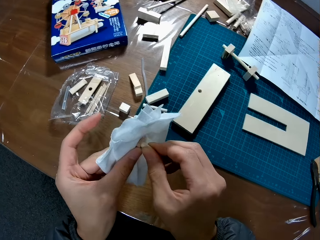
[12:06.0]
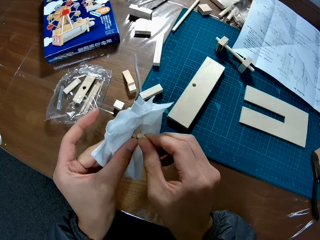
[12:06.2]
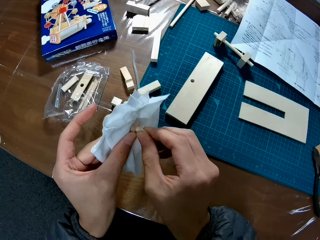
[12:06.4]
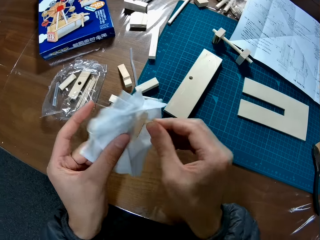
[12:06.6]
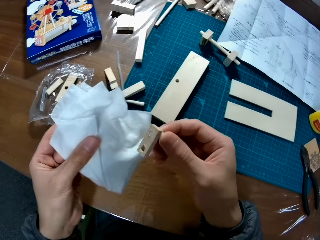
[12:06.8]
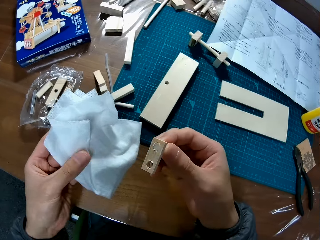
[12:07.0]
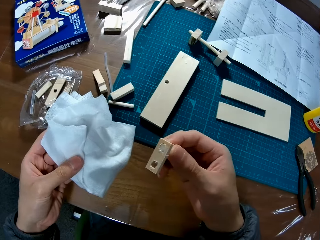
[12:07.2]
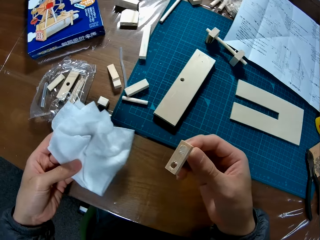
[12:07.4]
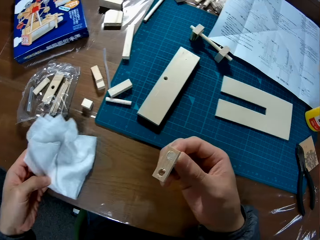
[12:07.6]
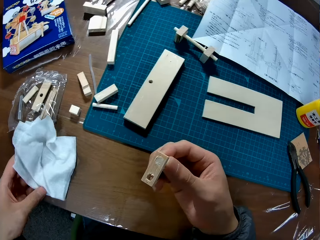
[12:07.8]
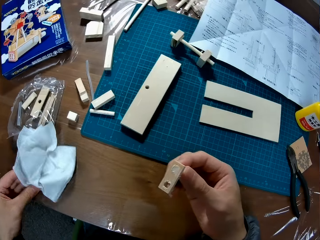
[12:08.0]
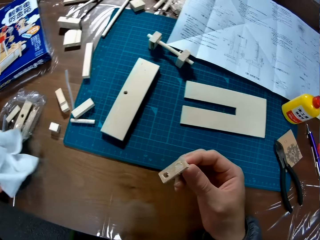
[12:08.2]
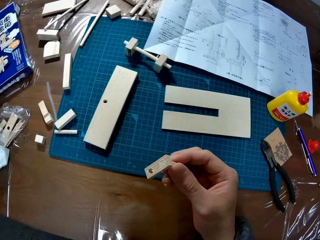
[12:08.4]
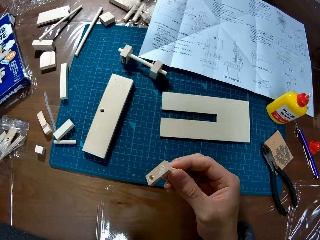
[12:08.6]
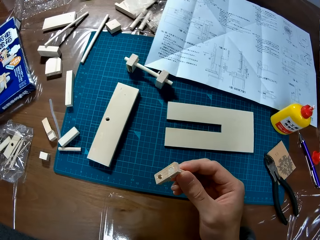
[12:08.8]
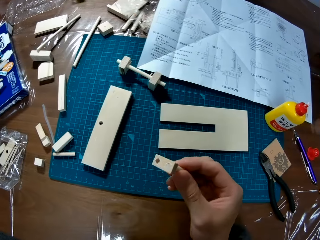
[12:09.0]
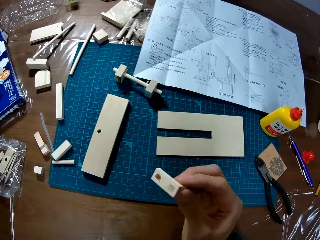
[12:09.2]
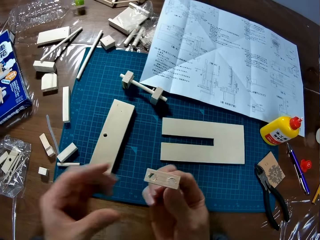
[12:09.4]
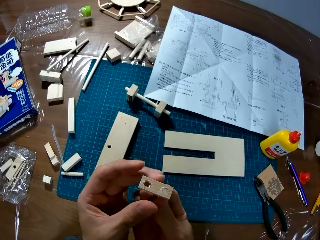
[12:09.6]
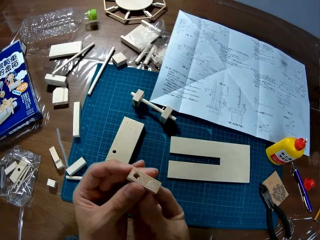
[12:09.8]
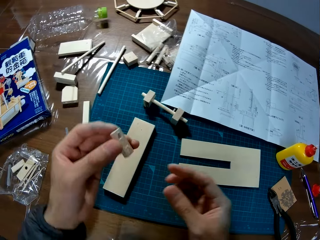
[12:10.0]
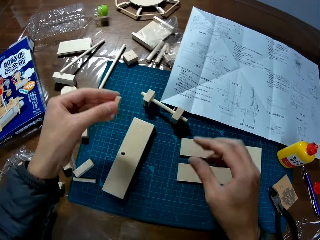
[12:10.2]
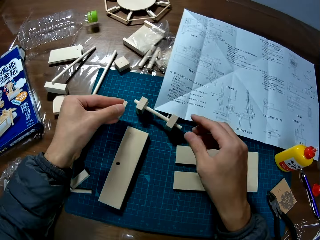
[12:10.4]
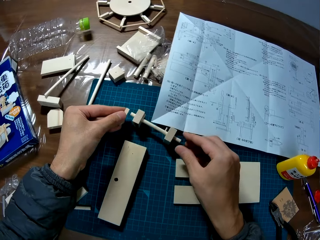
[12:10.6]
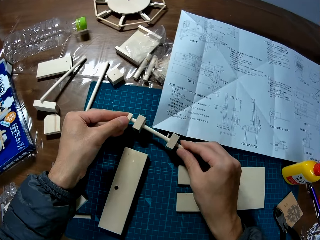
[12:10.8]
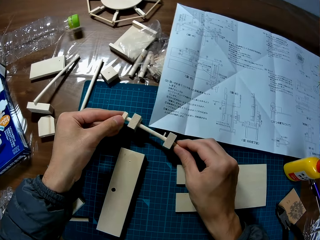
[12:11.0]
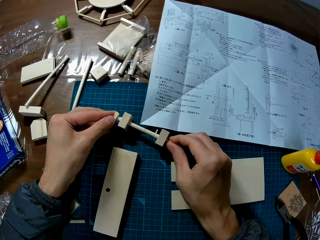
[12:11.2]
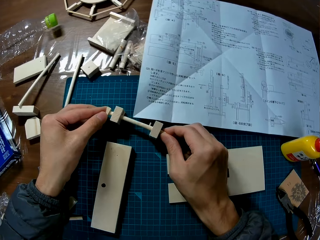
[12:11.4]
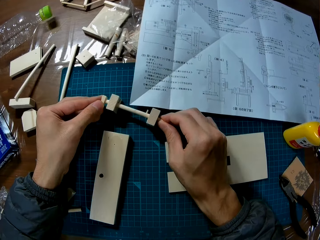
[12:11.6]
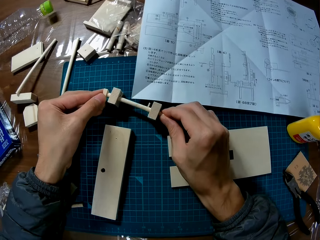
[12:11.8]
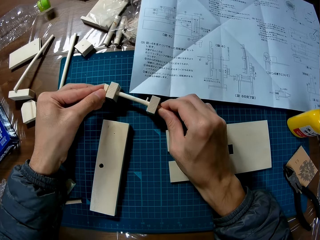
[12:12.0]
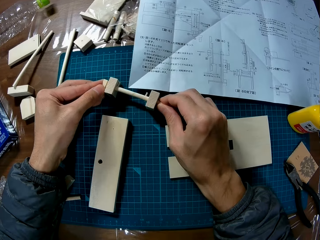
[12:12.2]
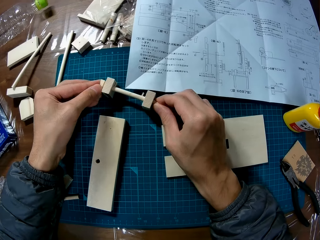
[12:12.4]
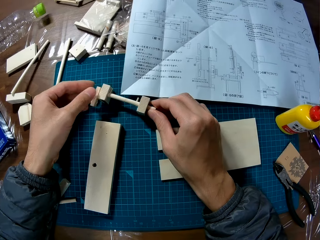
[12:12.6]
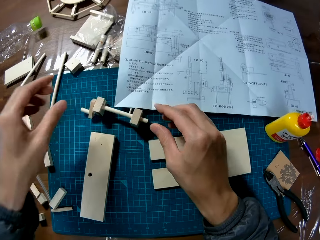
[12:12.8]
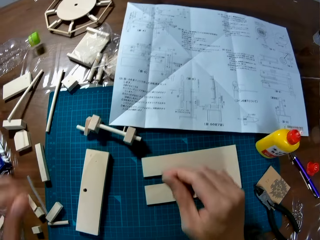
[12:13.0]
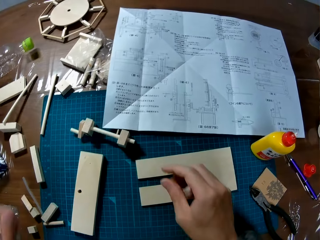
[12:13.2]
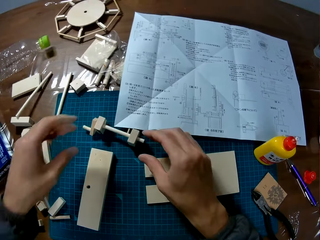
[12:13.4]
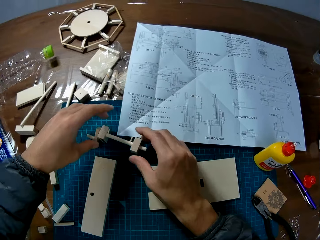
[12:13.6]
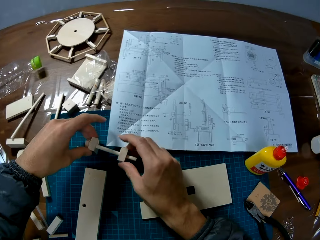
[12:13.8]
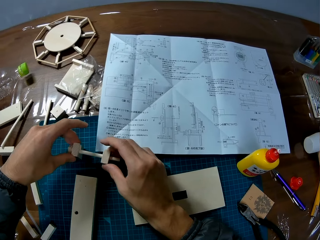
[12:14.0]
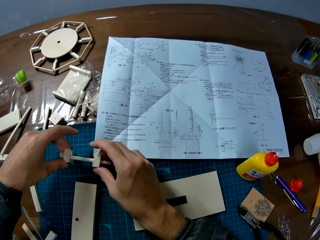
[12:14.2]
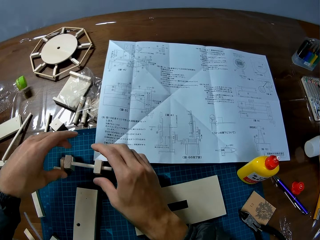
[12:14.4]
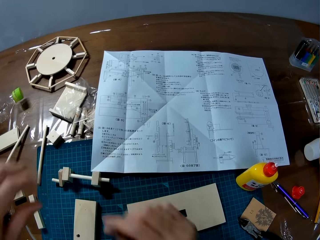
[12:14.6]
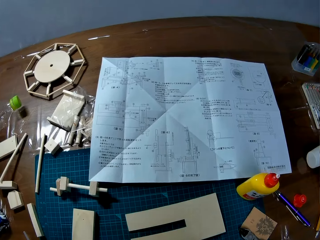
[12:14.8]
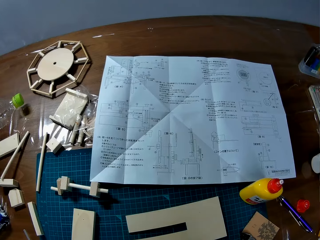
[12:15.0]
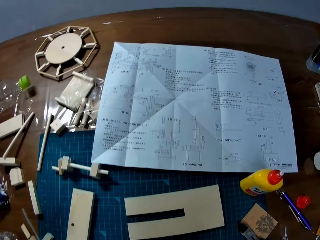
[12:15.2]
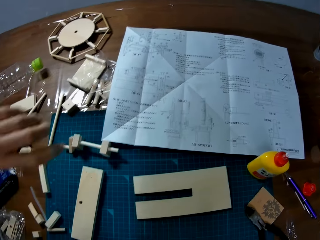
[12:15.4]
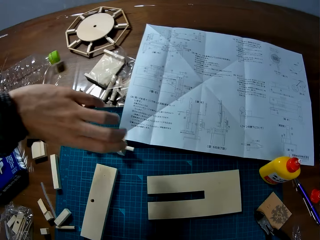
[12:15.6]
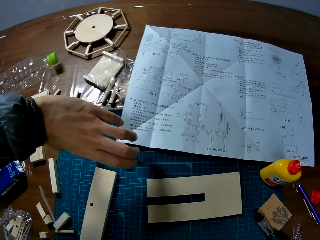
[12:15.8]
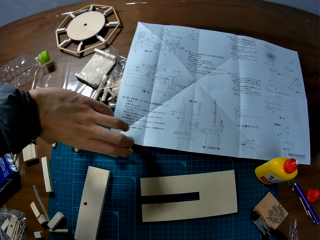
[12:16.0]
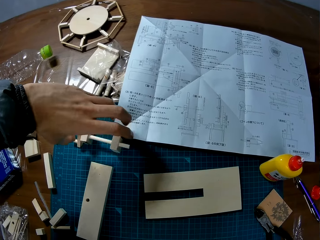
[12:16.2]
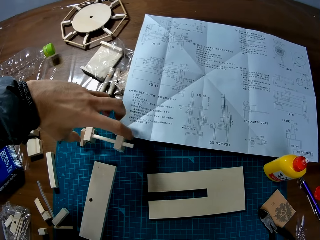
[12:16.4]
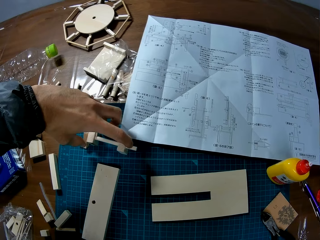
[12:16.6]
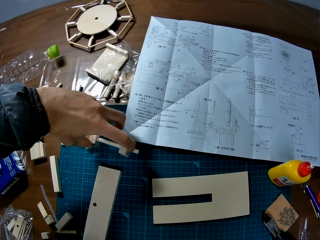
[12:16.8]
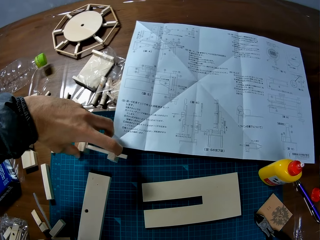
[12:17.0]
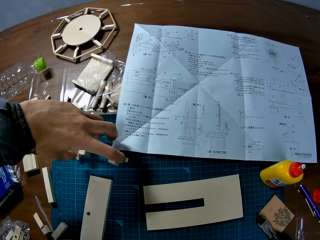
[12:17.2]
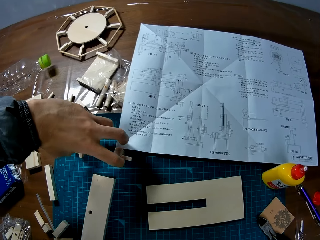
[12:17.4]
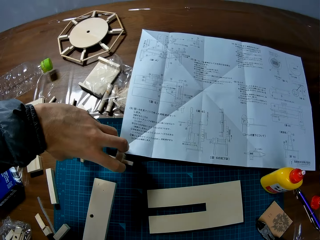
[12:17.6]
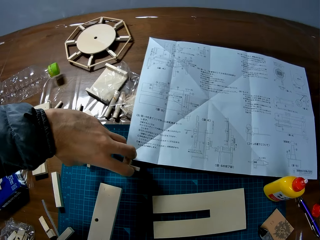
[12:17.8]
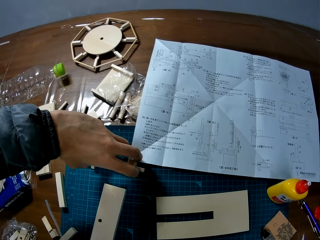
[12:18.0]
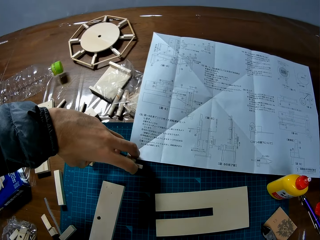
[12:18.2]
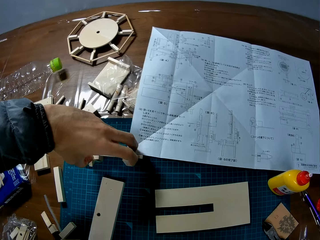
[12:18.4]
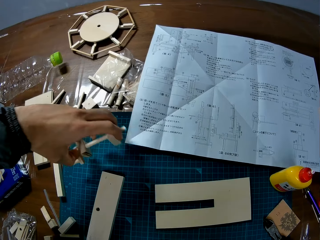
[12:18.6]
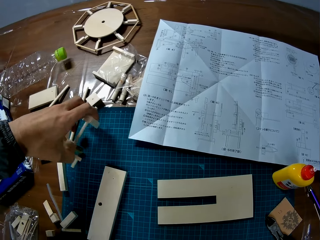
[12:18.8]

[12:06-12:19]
The camera wearer wipes the wood pieces. He places the napkin on the table. He assembles the wood pieces. He holds the wood in hand. He leaves the wood assembly on the table. He touches the wood assembly. He takes the wood assembly. He adjusts the wood pieces.

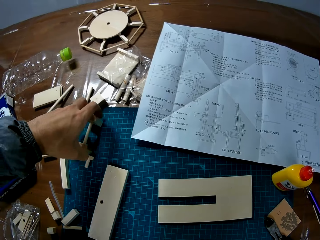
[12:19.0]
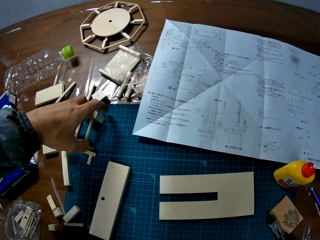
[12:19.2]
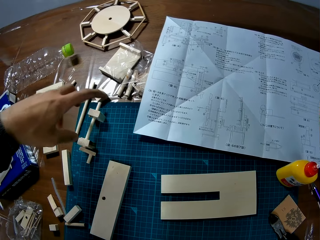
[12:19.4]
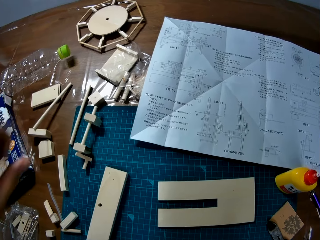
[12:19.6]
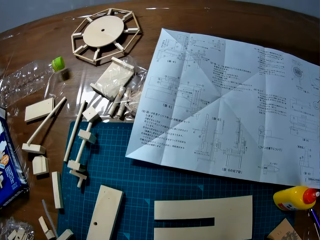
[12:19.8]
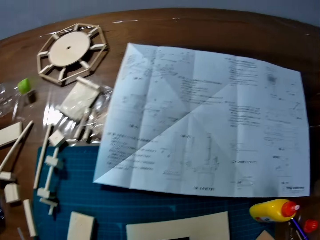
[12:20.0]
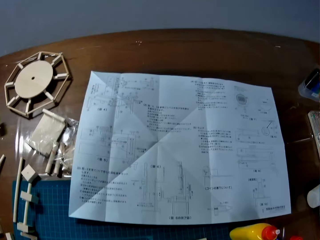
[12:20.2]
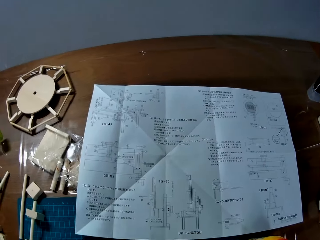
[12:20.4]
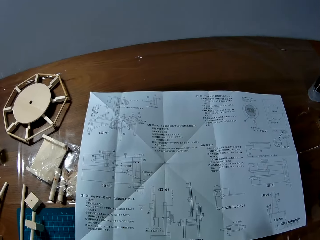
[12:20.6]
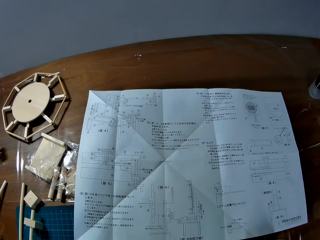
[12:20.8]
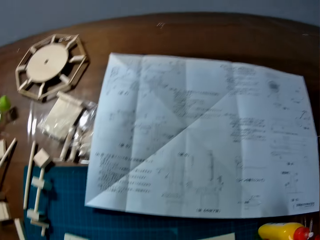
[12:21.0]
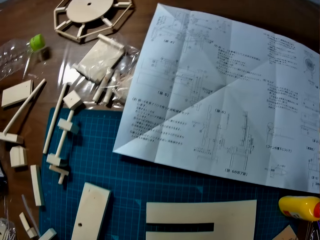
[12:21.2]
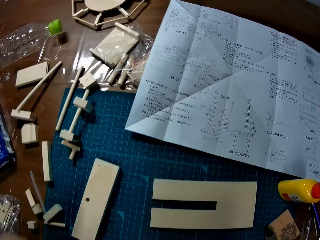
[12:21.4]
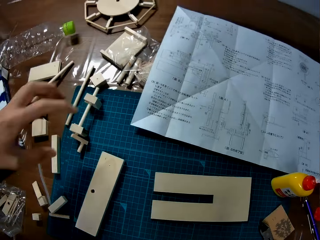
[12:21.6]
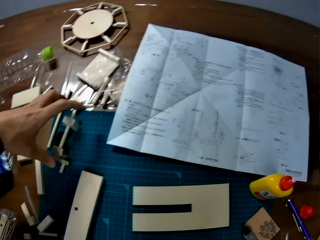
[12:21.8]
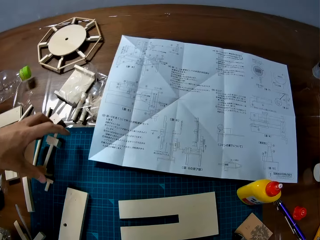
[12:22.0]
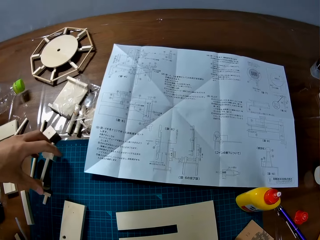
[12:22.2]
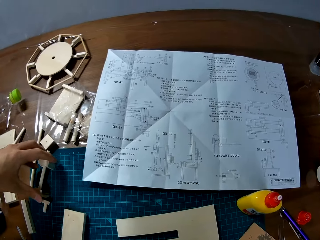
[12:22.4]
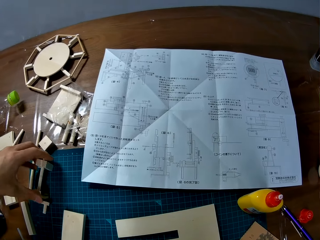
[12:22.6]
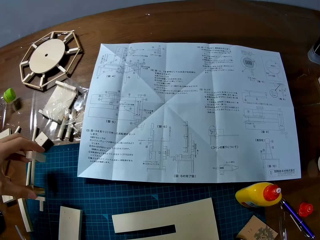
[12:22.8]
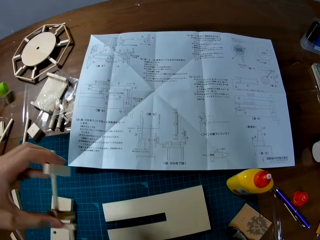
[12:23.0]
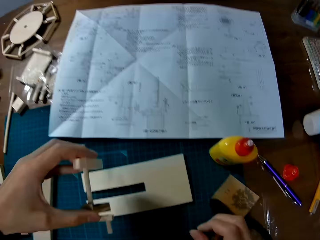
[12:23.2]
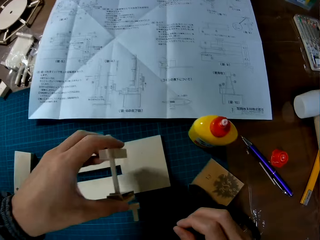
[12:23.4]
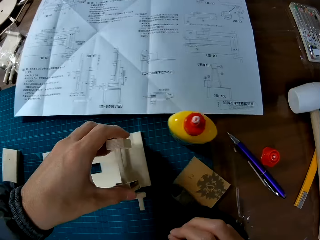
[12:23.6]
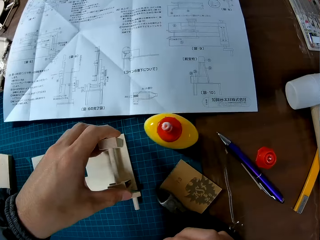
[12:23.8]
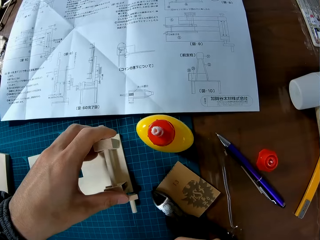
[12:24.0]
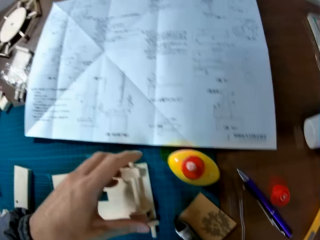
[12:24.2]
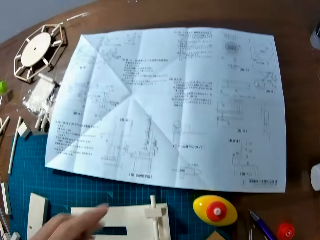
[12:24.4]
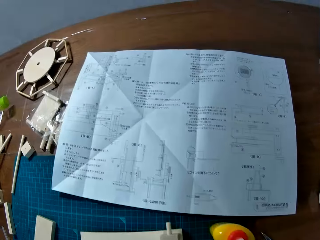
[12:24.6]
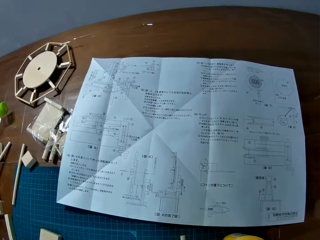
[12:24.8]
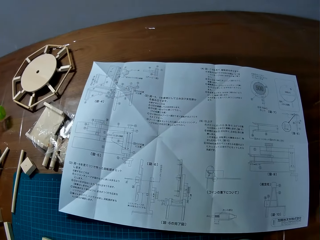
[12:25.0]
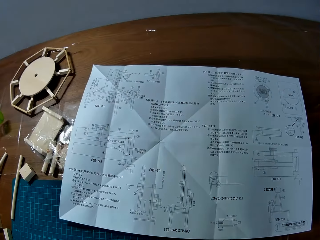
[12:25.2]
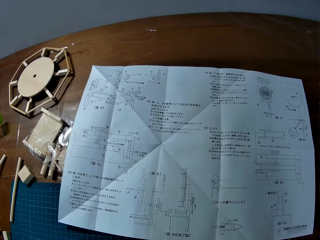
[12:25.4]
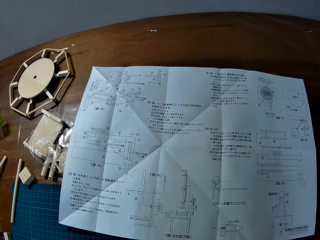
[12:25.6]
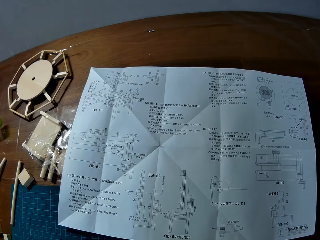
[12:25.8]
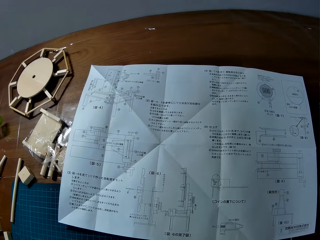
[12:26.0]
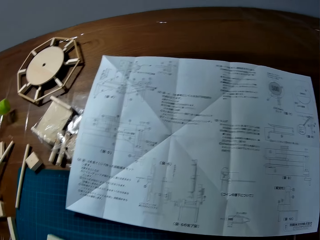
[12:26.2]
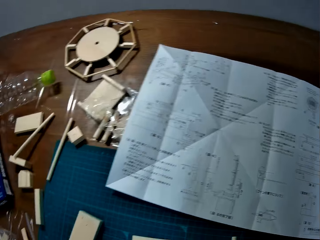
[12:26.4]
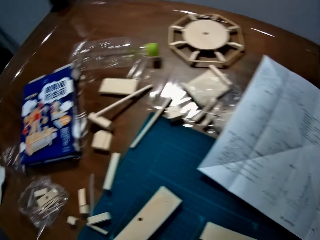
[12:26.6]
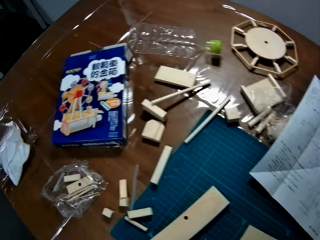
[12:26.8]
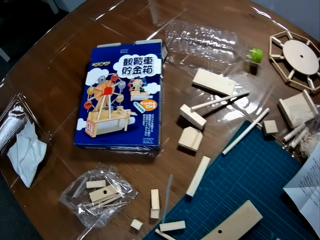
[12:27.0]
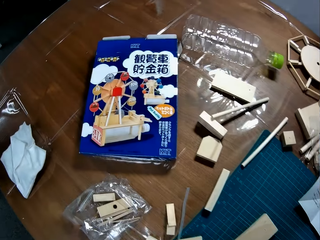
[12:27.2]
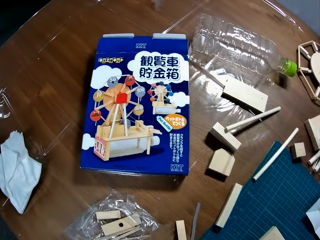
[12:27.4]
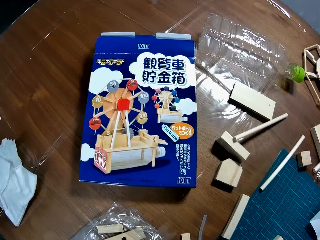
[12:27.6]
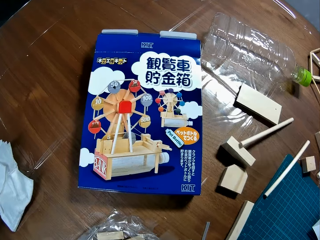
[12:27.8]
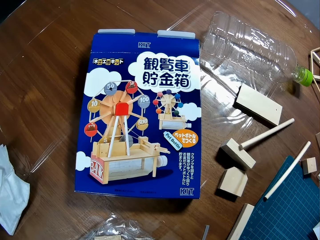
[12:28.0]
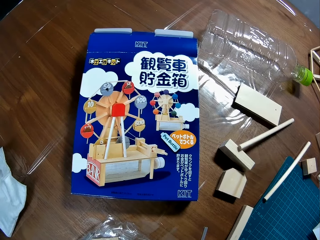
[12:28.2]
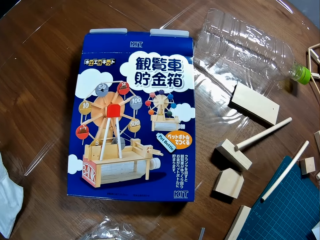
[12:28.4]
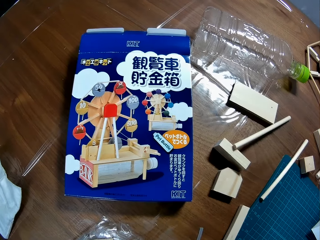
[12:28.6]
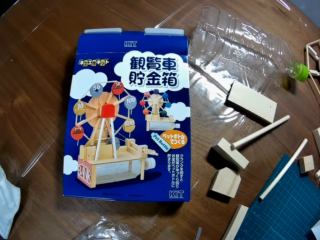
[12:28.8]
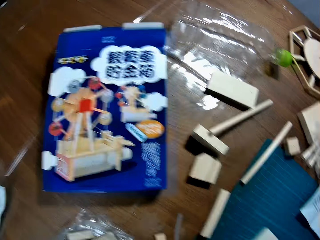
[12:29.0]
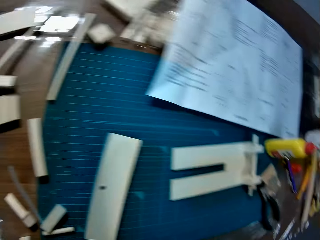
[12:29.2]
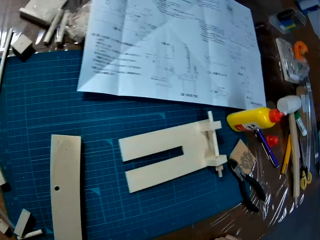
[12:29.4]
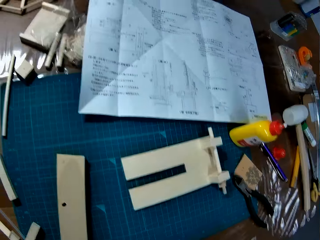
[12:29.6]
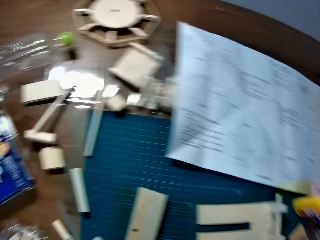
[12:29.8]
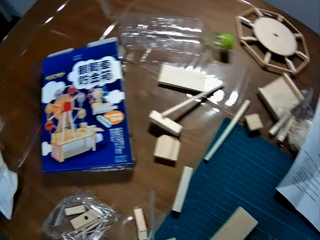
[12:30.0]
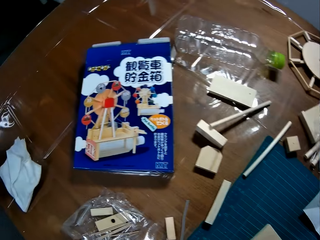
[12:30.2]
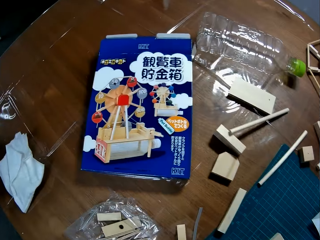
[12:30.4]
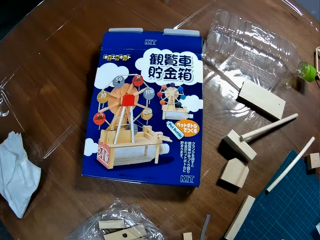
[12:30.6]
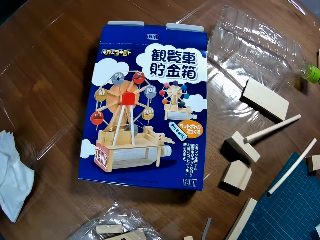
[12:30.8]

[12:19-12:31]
The camera wearer places the assembly in a new position. They look at the paper on the table. They take the wood assembly. They place the assembly near the glue. They look at the paper on the table. They look at the tools on the table. They look at a pack.
